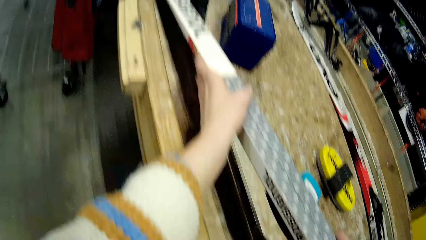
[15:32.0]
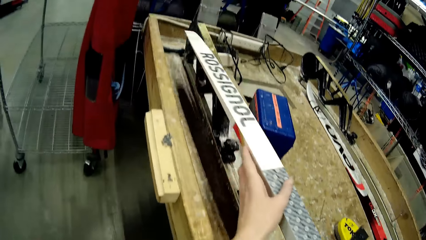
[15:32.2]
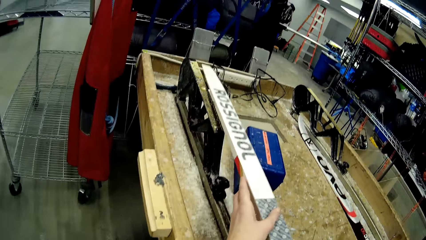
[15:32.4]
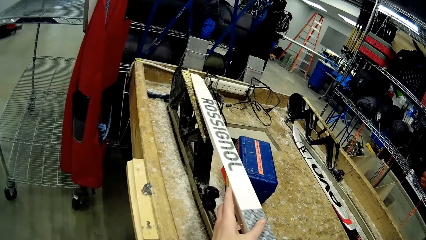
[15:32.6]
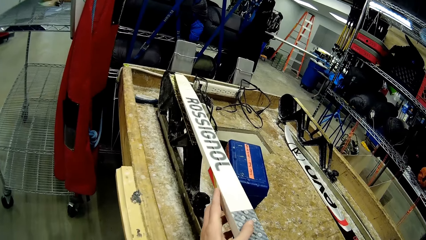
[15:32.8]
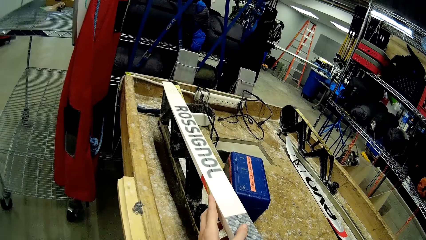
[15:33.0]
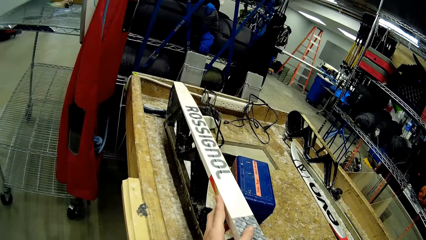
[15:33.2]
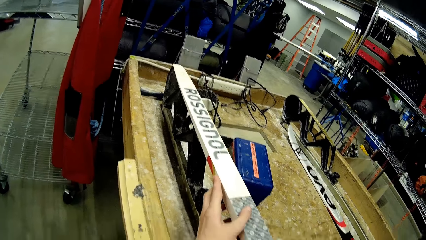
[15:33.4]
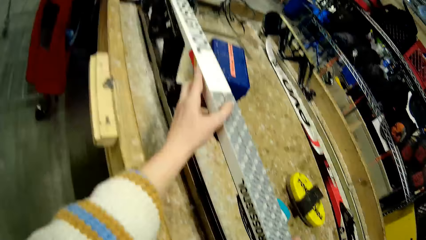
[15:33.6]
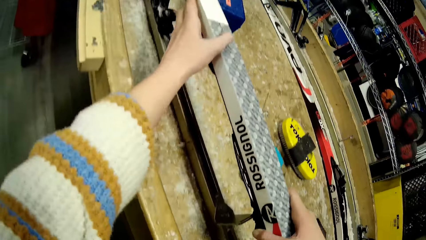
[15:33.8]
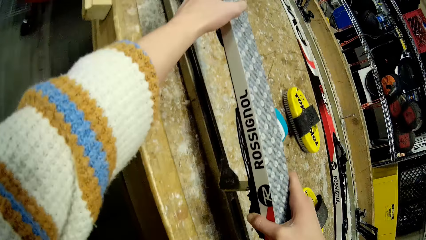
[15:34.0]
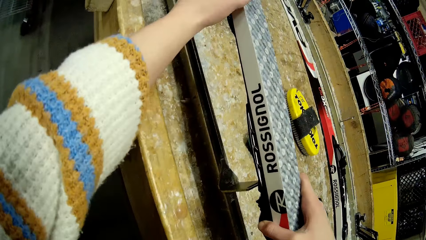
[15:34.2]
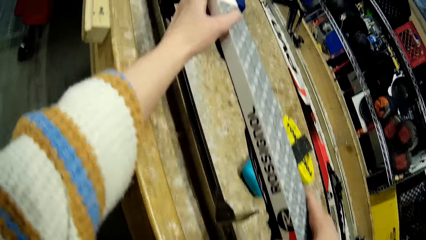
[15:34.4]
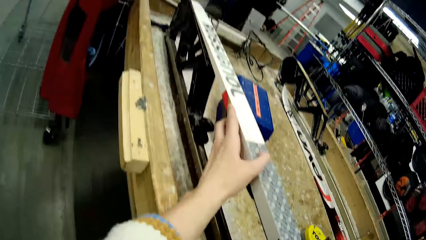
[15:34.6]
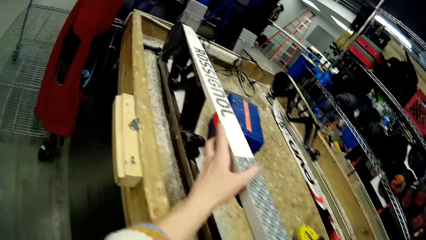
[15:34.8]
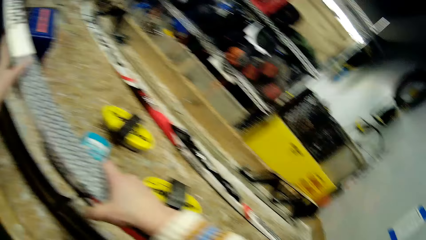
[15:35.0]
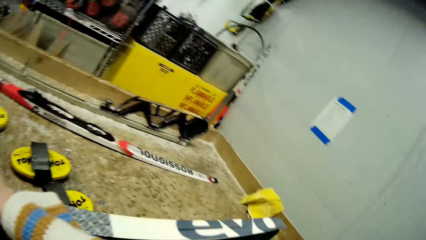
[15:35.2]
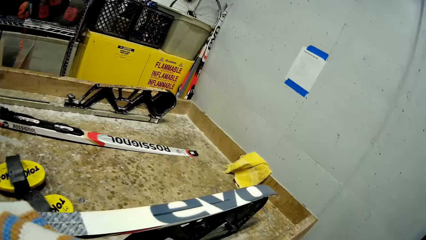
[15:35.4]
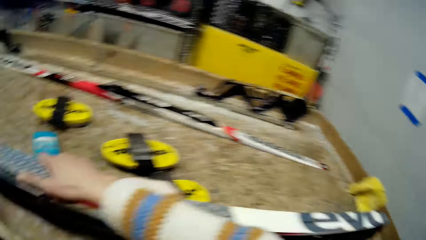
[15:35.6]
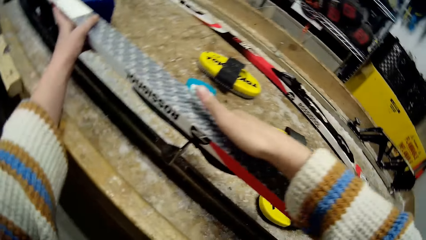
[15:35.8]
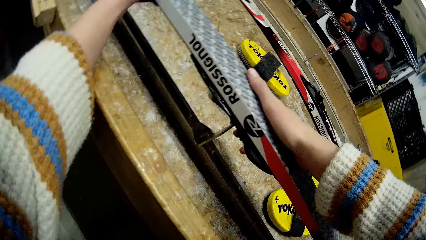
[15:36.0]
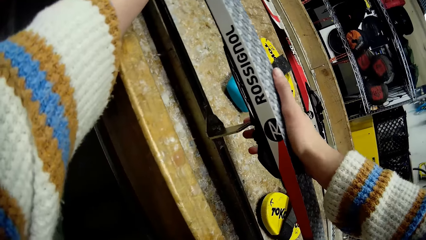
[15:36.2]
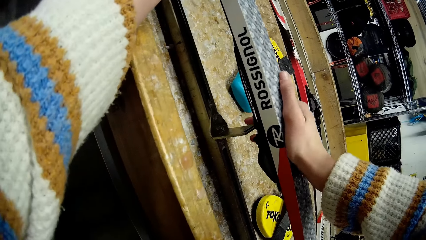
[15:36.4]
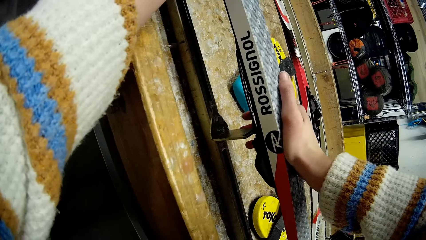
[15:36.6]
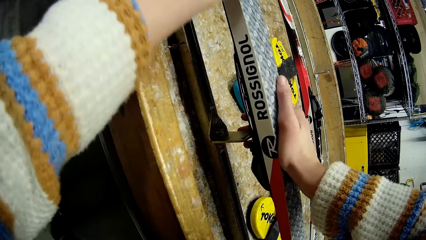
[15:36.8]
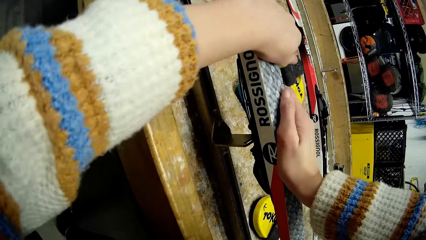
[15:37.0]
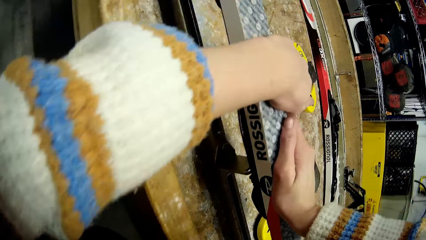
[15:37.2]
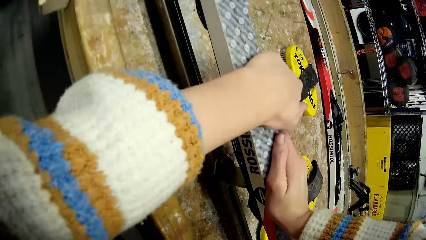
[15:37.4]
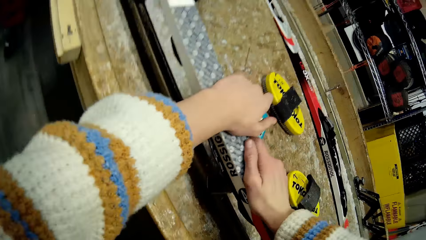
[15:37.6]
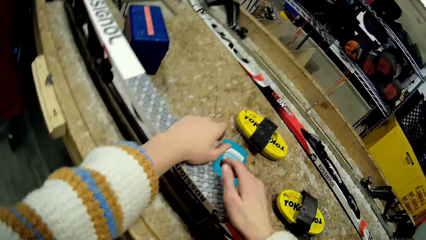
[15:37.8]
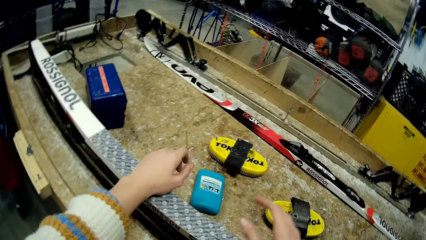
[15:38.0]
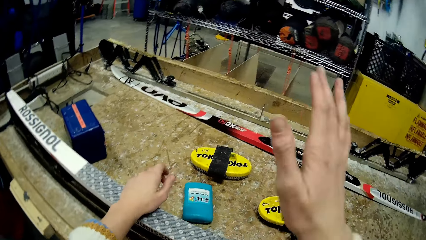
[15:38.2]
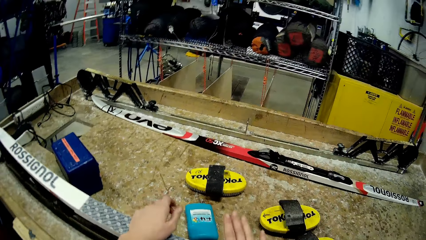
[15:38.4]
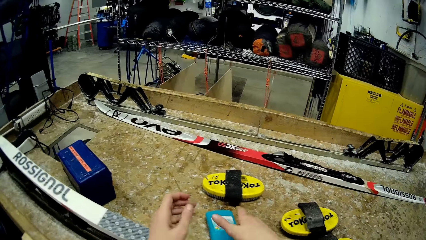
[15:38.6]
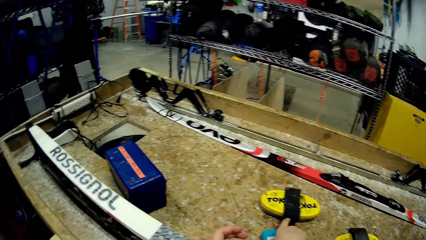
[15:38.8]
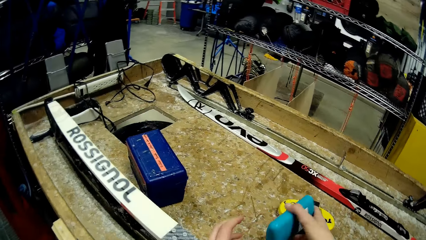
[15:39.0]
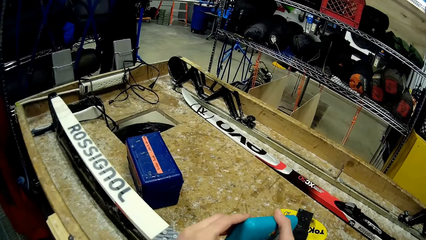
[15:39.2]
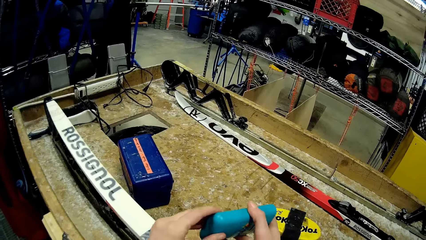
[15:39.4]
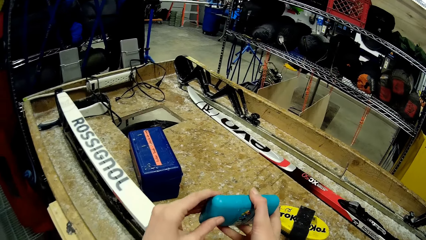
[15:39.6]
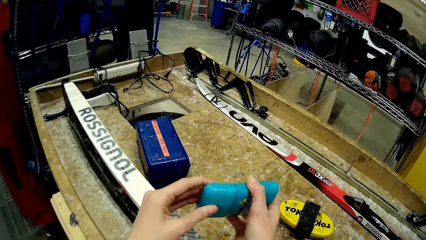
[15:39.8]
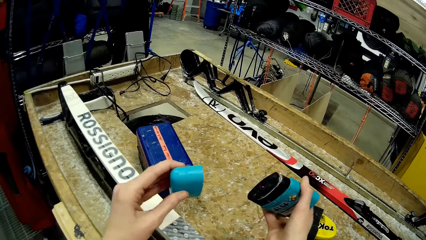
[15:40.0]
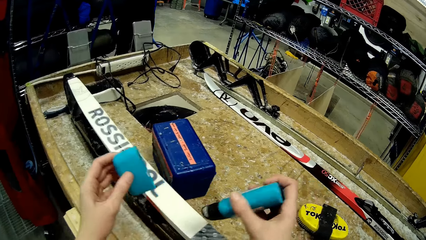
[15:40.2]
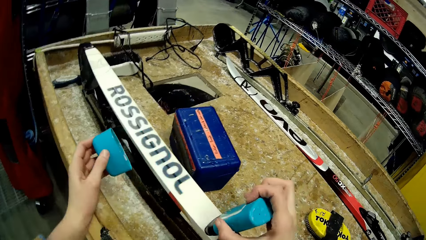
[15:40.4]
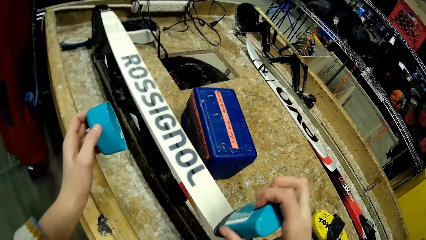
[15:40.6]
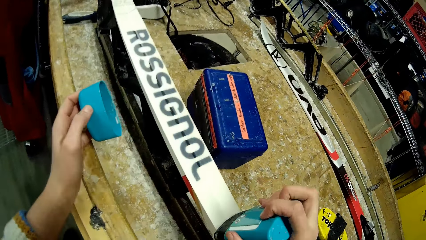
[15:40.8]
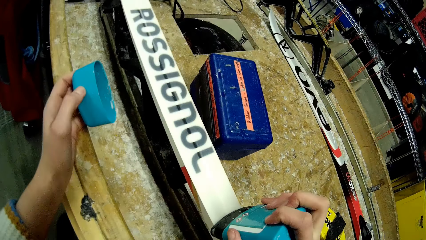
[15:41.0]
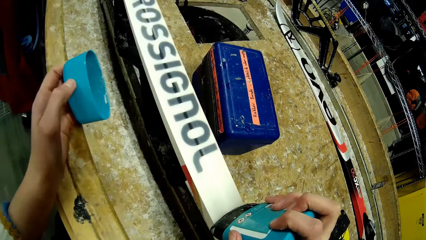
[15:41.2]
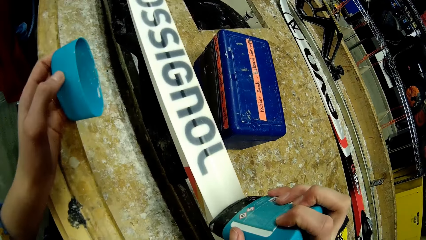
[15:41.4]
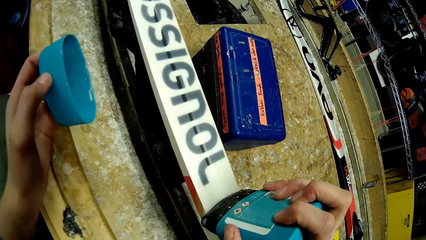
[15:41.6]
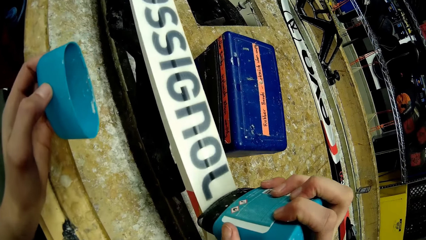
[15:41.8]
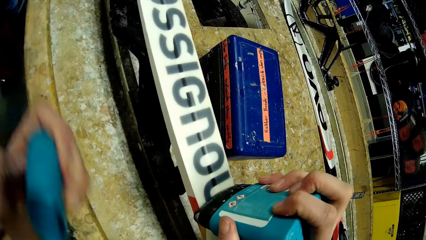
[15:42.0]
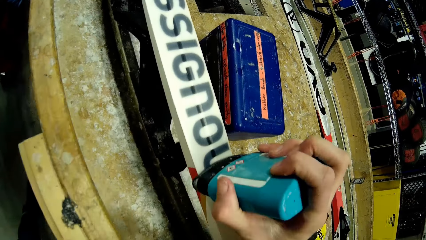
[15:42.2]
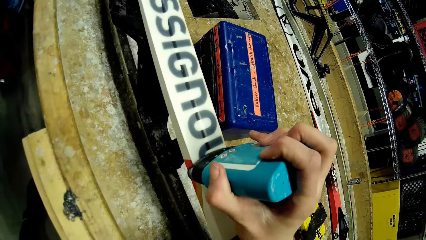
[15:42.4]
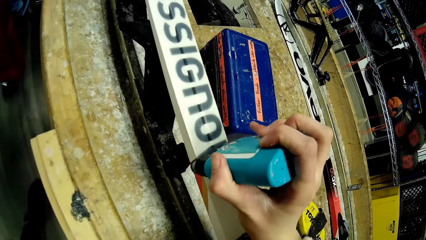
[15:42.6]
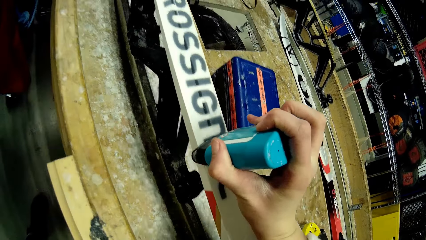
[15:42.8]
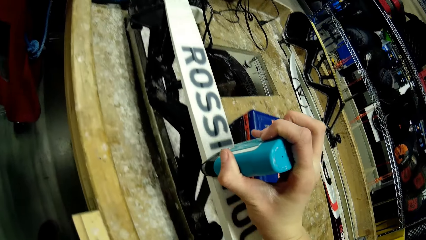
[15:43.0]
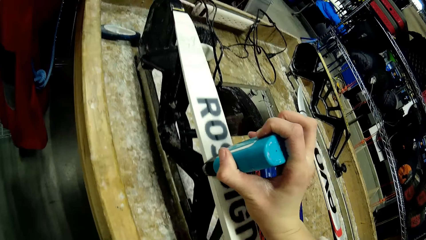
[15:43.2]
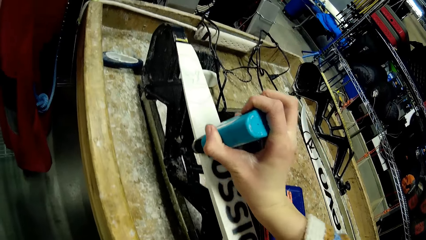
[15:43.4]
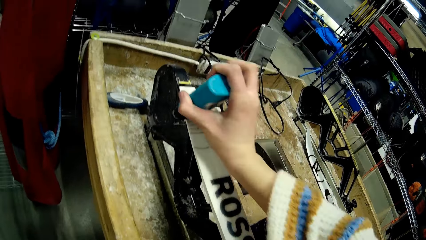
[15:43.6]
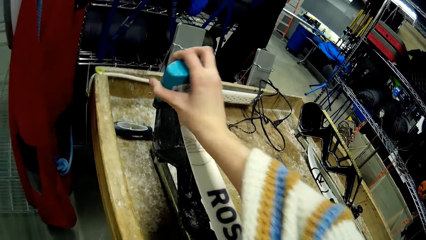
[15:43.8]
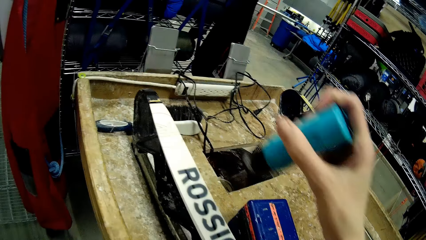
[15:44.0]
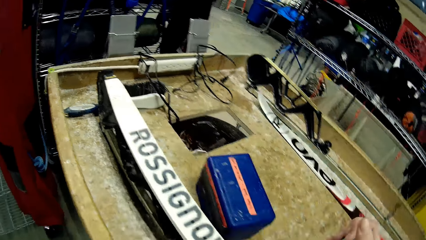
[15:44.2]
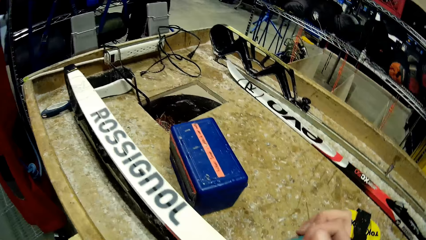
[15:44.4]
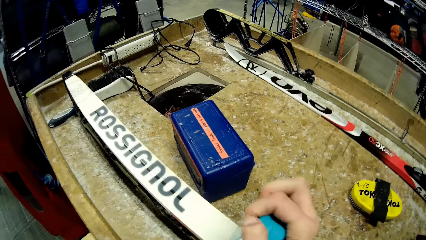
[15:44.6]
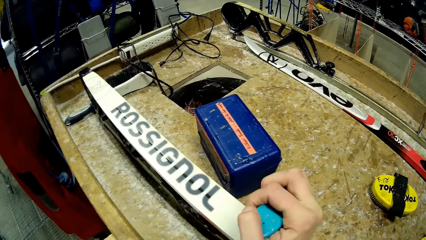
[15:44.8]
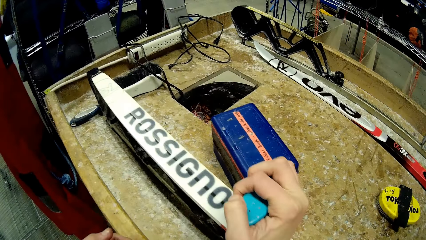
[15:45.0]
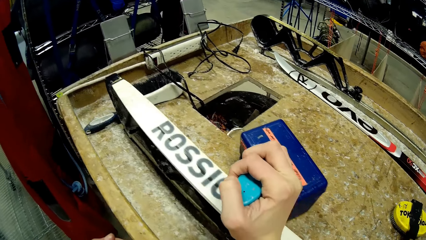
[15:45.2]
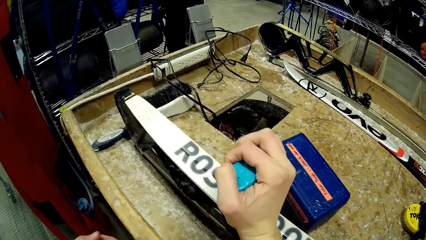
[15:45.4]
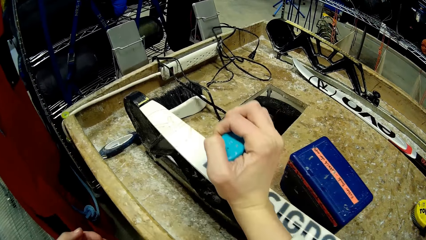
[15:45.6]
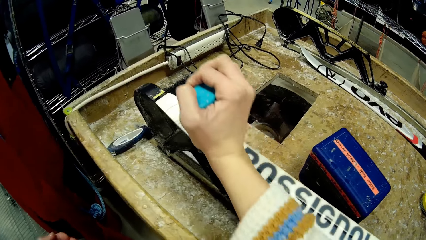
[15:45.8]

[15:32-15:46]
The camera wearer aligns the skate pole on the polishing machine. She presses the ski on the ski holder with both hands. She tightens the skate pole on the polishing machine. She taps the ski with her right hand. She picks a ski balm from the table with her right hand. She opens the ski balm with her left hand. She rubs the ski balm on the ski with her right hand.

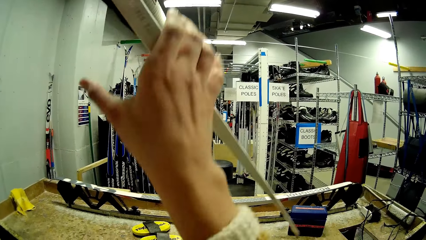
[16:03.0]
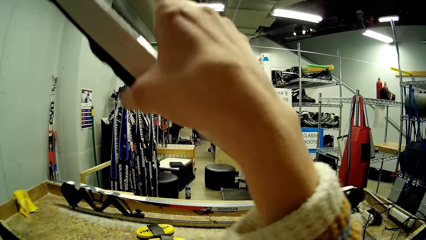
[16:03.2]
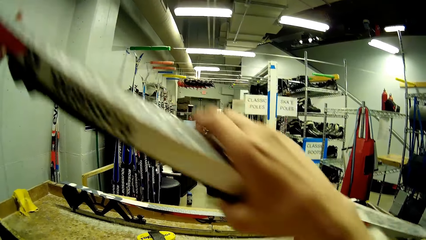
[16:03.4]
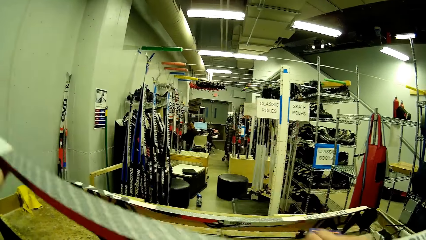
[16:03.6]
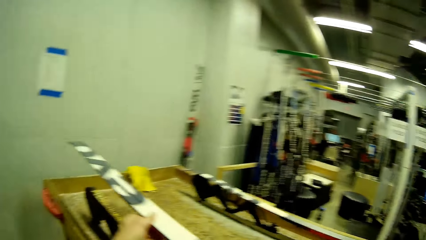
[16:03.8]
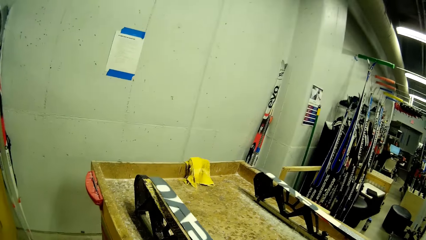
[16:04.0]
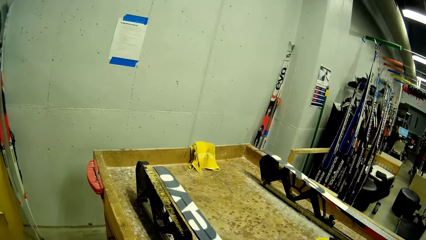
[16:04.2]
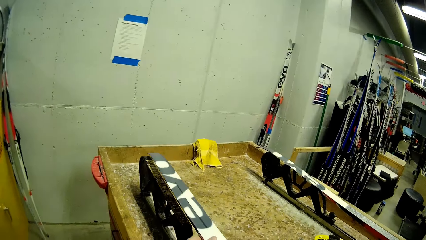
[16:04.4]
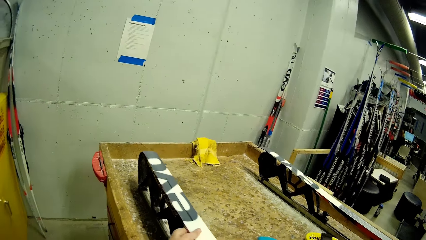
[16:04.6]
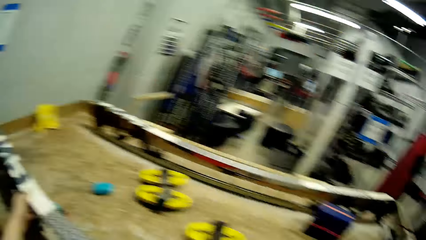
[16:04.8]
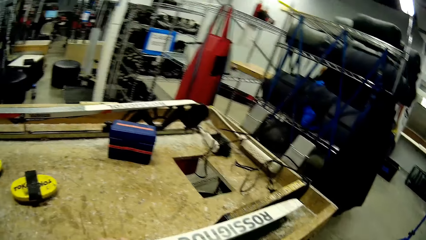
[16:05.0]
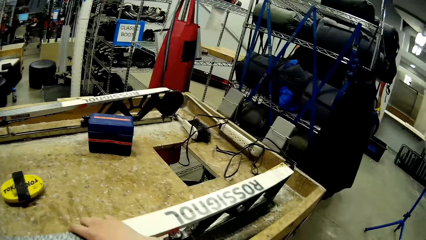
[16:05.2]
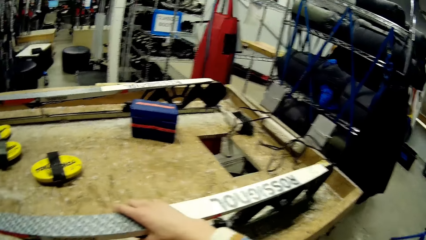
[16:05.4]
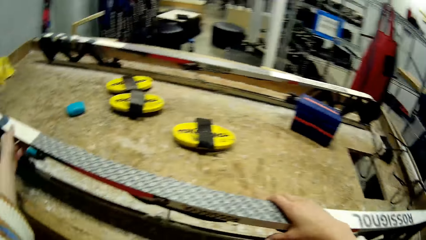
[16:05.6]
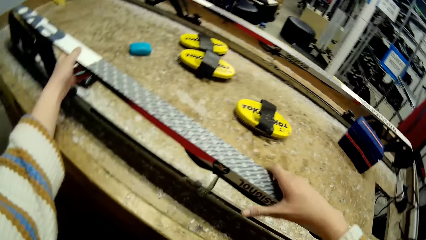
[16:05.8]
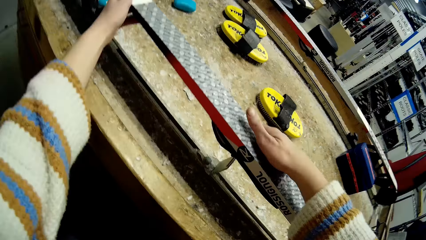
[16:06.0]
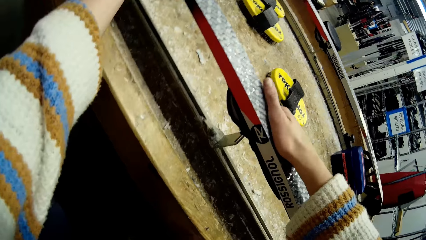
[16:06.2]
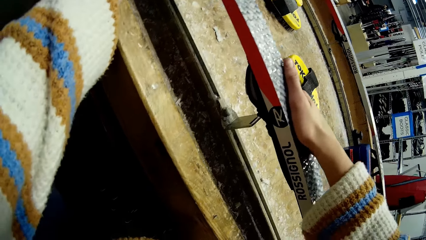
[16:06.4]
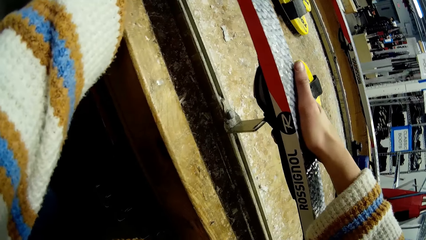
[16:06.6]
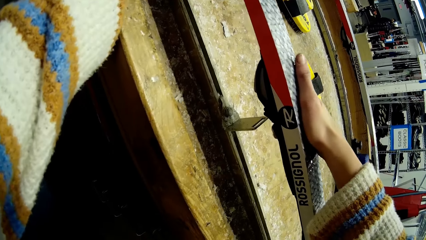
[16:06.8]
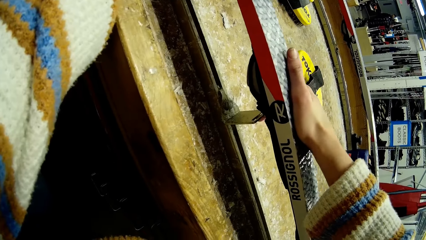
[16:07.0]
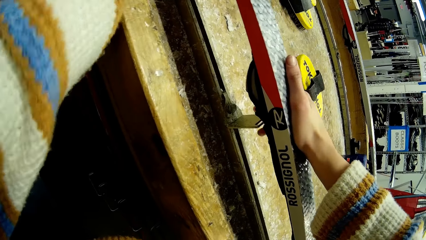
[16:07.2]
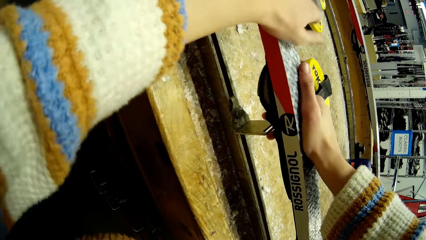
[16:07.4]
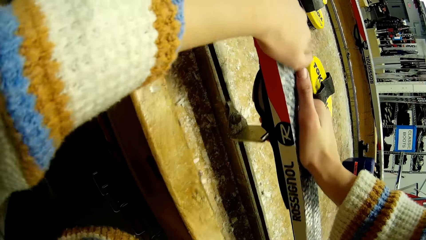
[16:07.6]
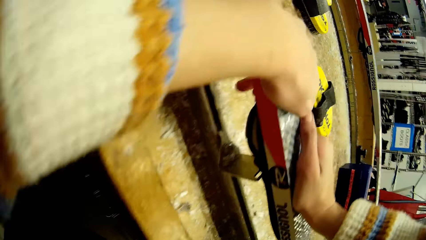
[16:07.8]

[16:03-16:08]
The camera wearer places the ski on a ski holder with both hands. They align a skate pole on the polishing machine. They press the ski on the ski holder with both hands.
